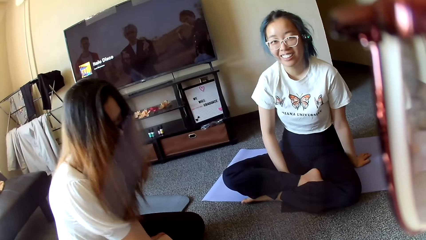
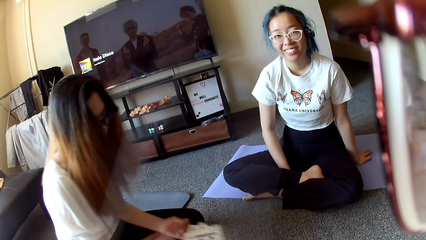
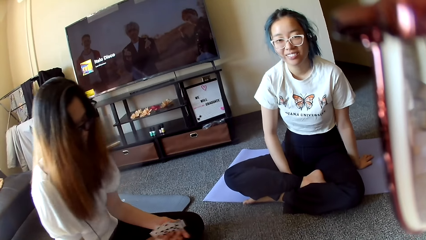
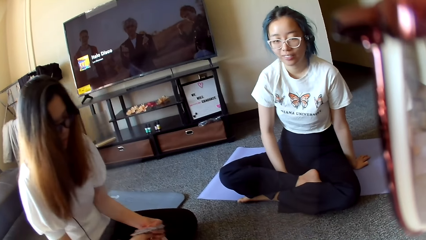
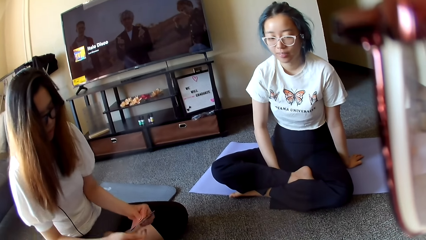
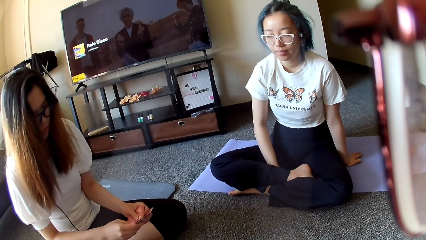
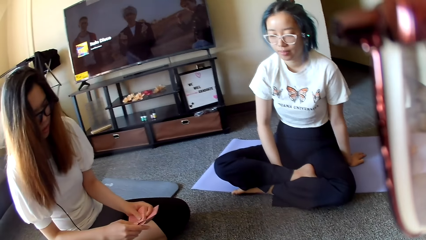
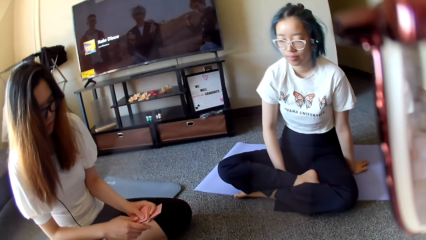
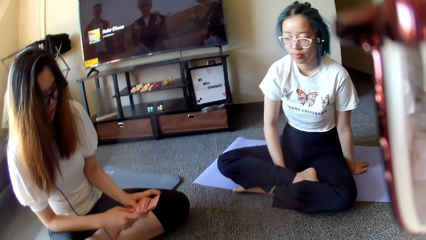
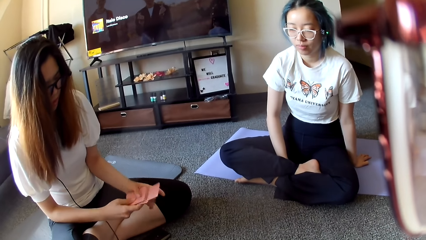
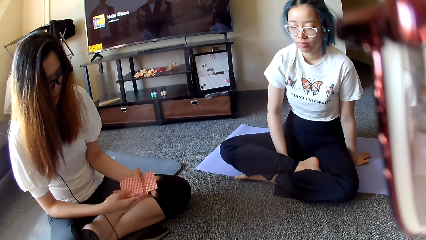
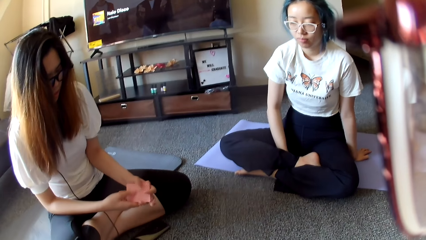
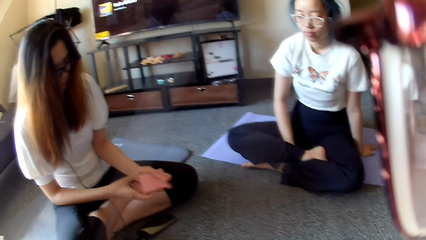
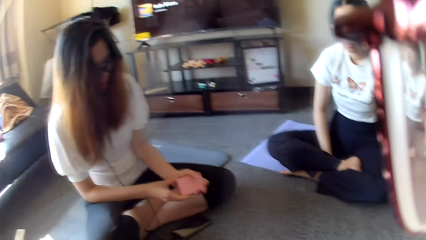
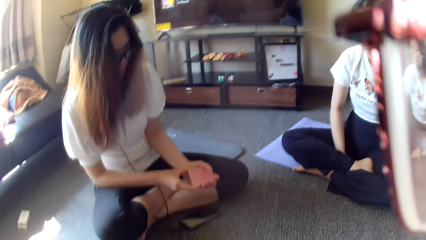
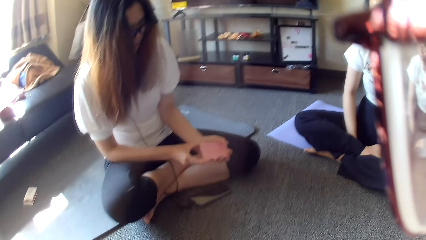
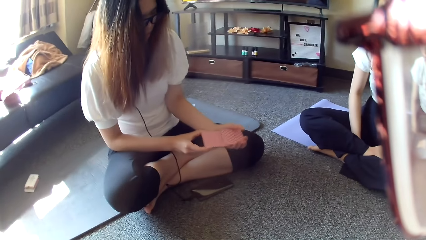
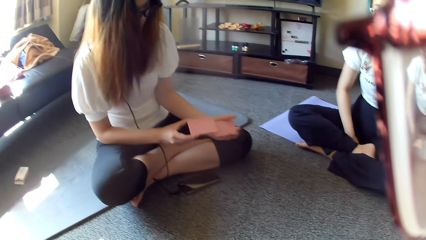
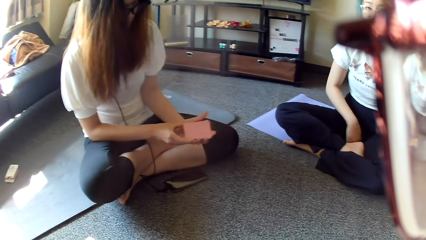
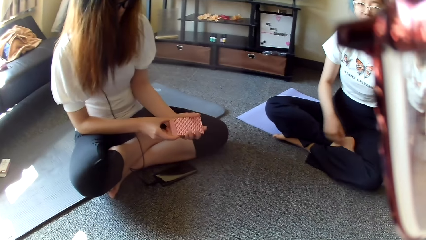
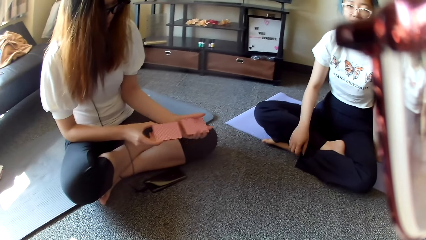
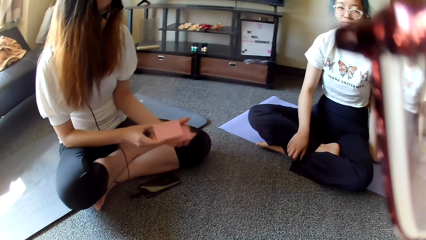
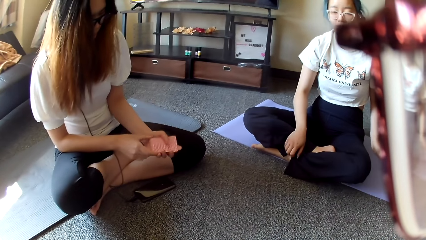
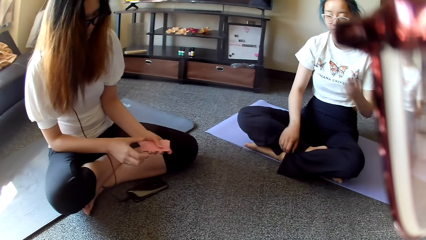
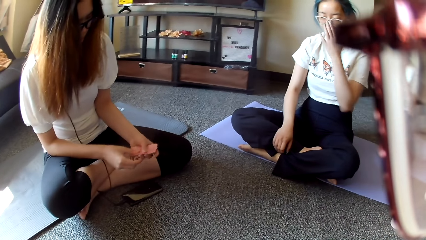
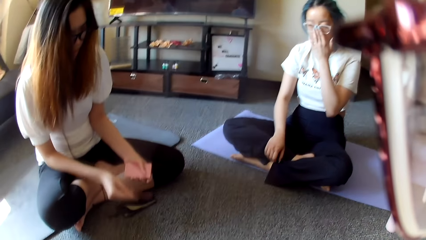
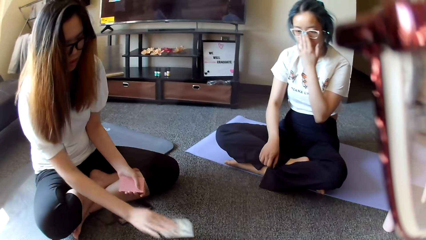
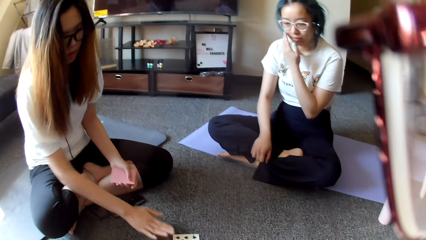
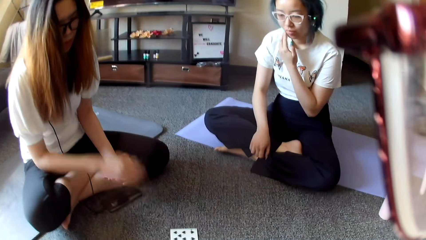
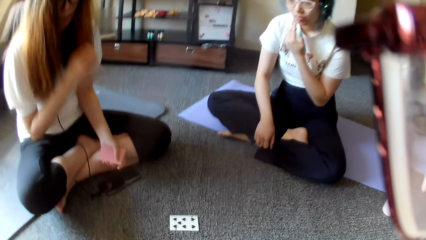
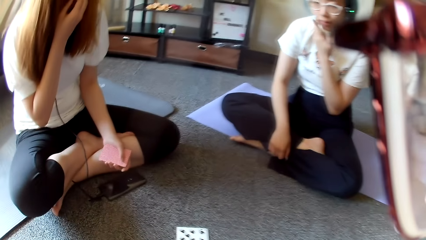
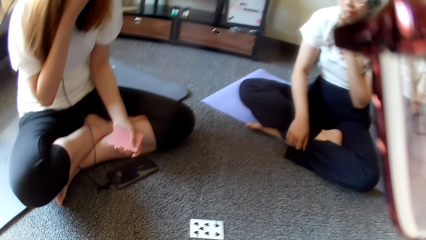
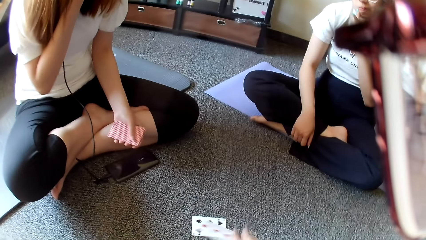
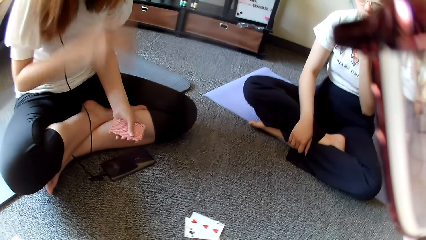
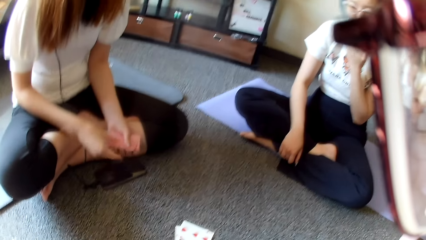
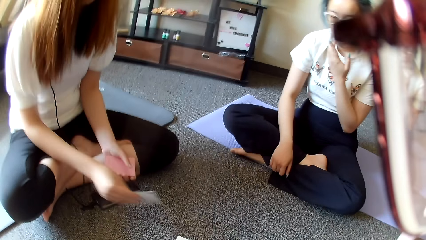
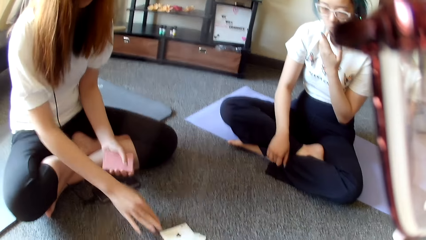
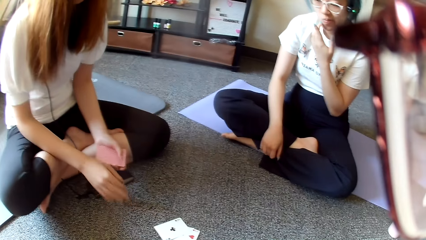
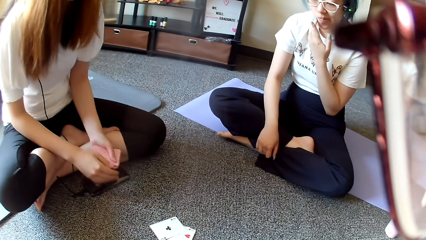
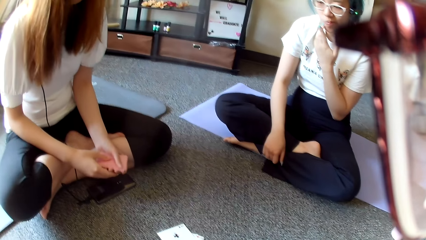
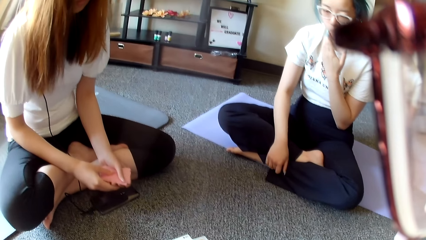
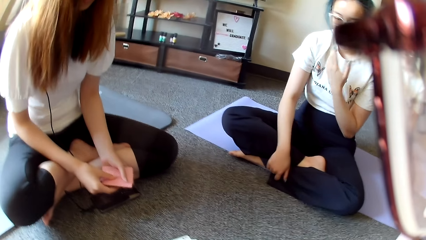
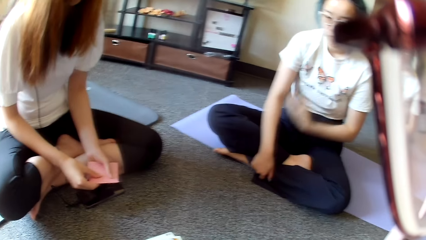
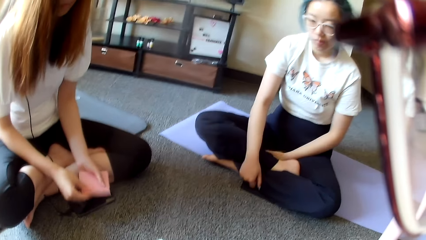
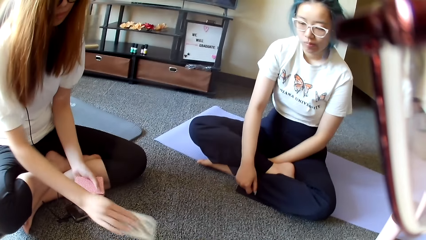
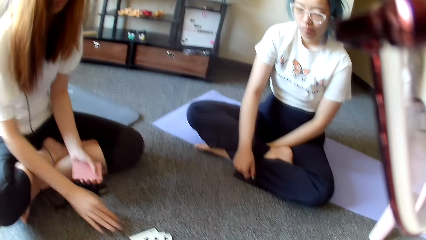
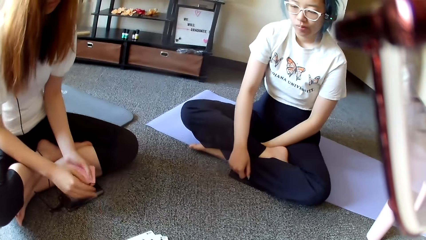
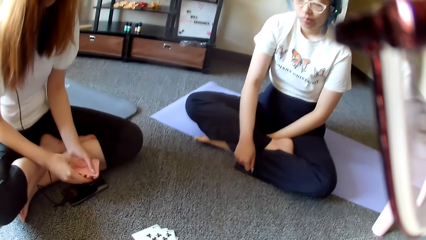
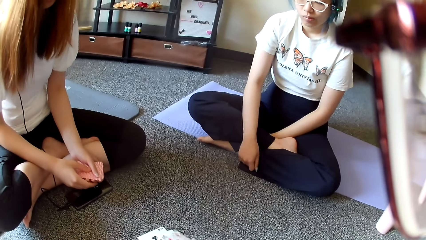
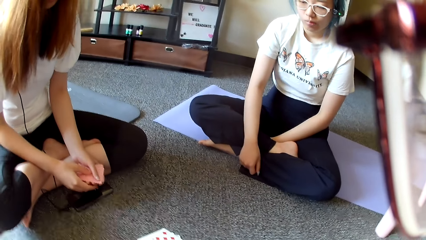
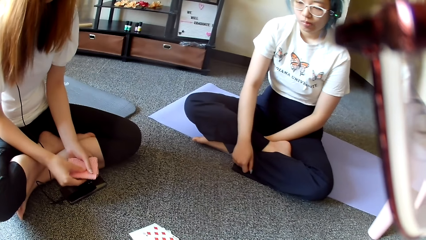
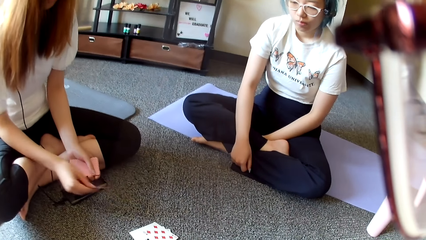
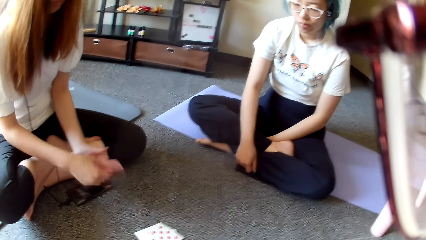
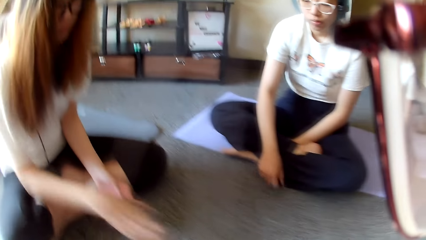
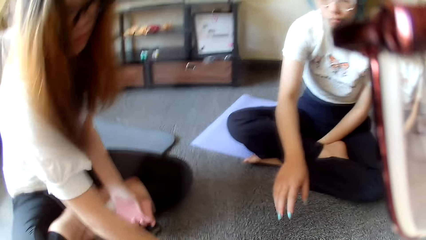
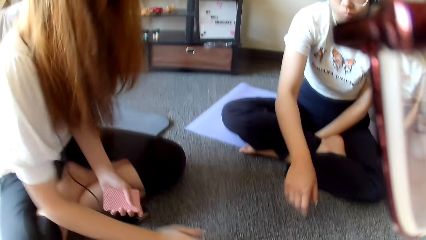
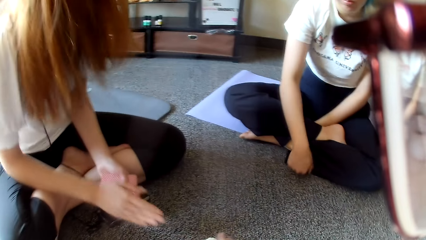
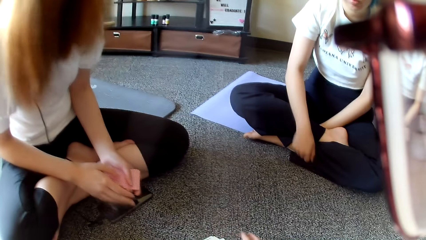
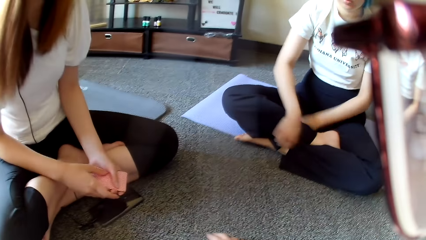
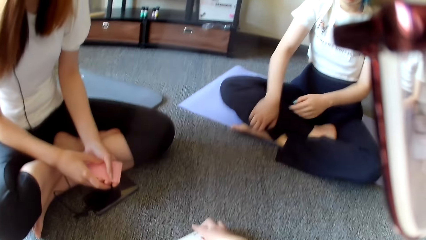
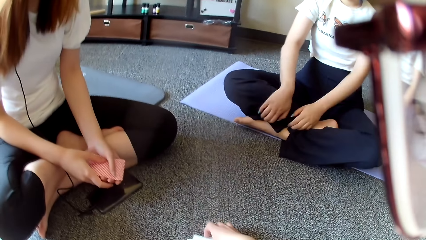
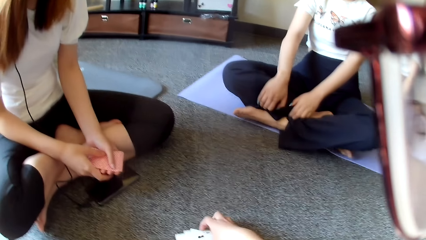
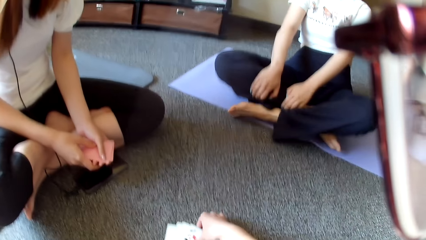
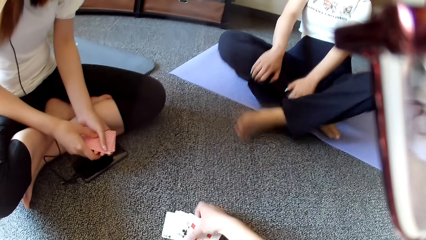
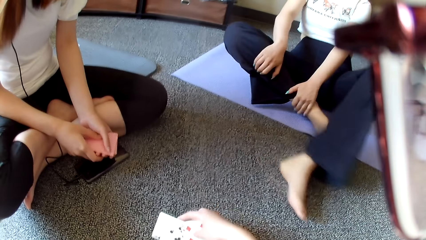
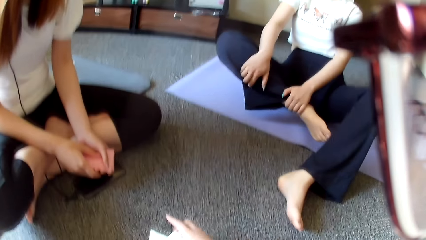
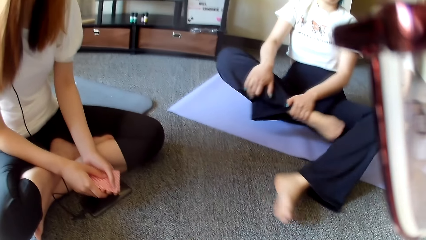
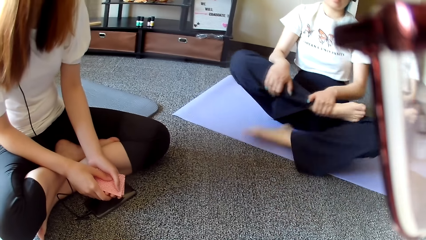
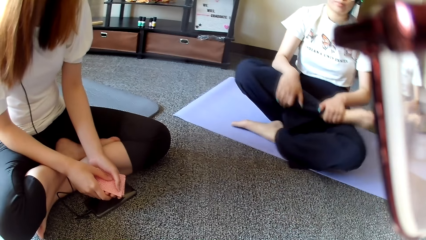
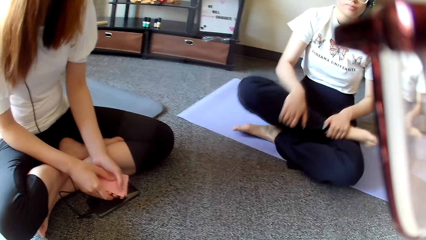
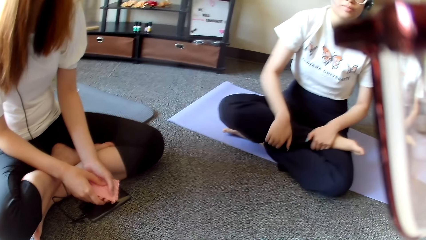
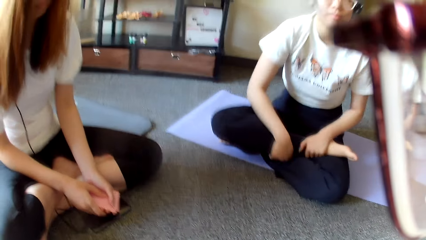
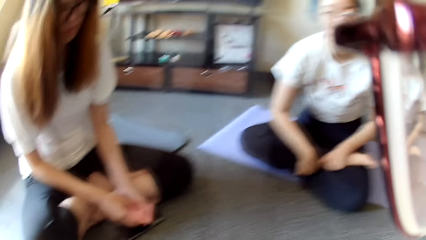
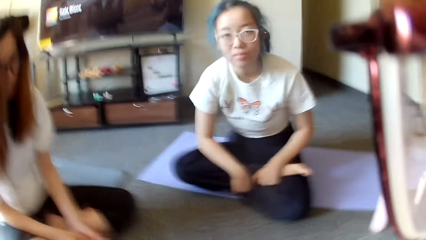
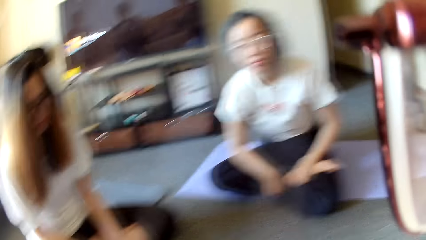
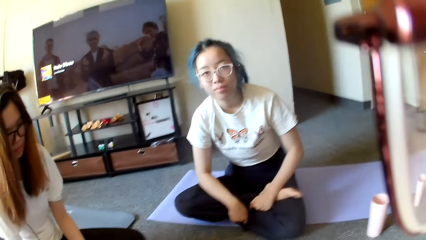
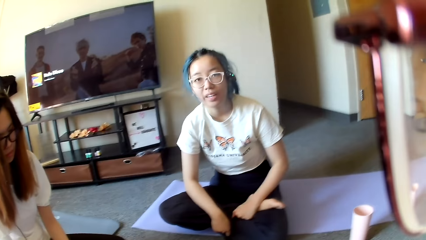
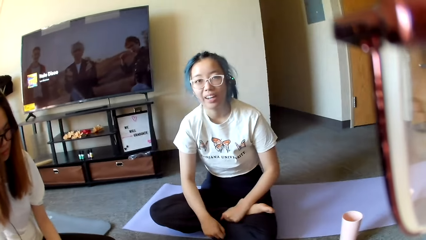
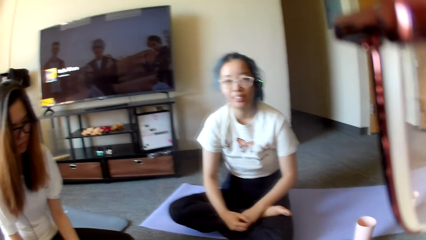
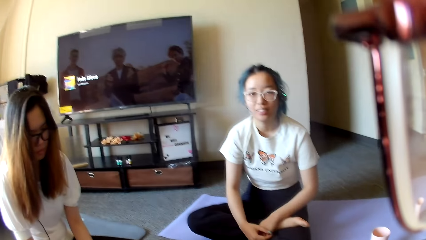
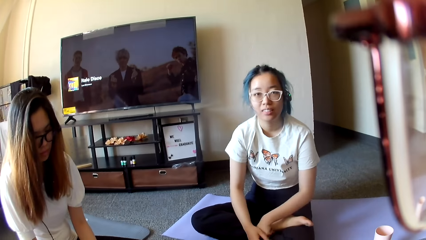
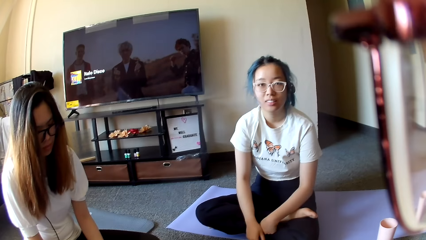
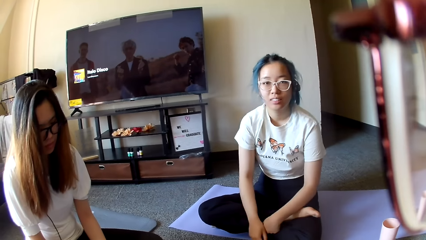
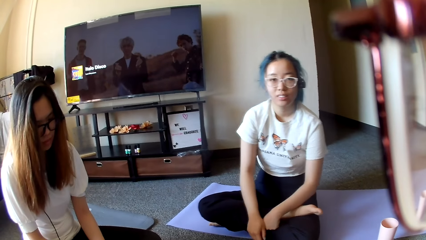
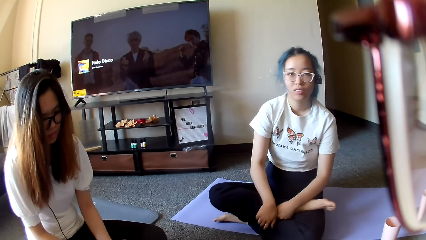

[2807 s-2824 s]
A woman selects the cards. The woman shuffles the card. Another person adjusts the eye glasses. The woman touches her nose. The woman places the card on the floor. The camera wearer places the card on the floor. The woman places the card on the floor. The camera wearer places the card on the floor. The woman taps on the floor. The other person moves the hand. The woman holds the cards. The camera wearer collects the card on the floor. The other person holds the leg and folds the leg.
